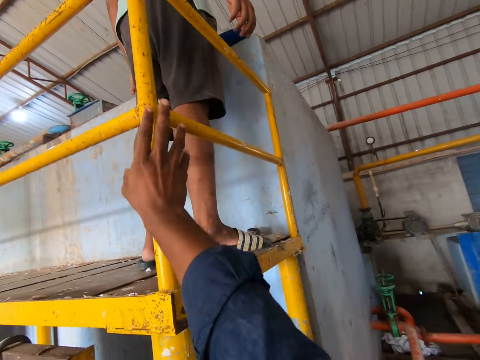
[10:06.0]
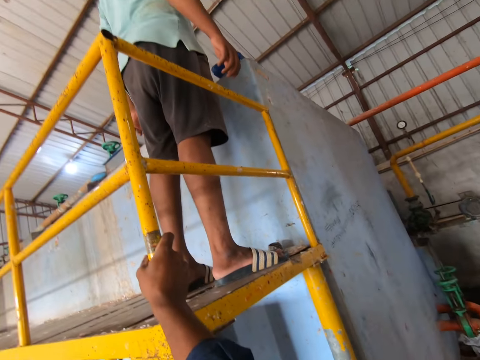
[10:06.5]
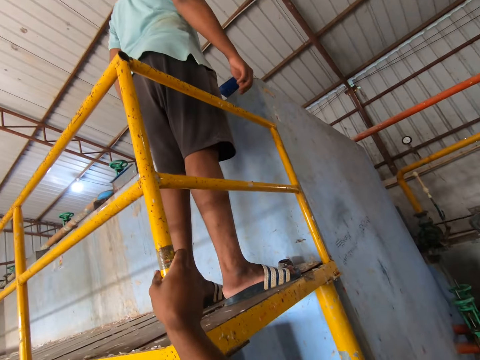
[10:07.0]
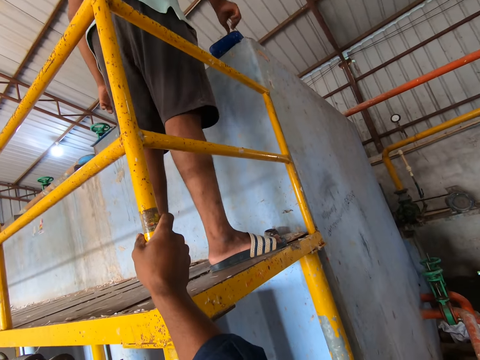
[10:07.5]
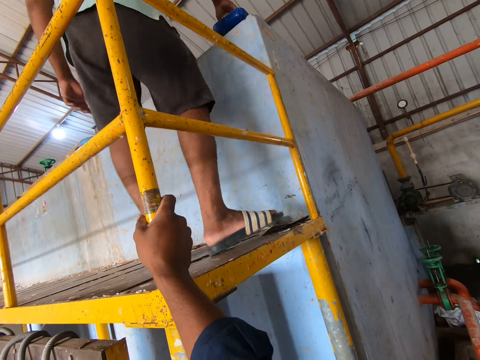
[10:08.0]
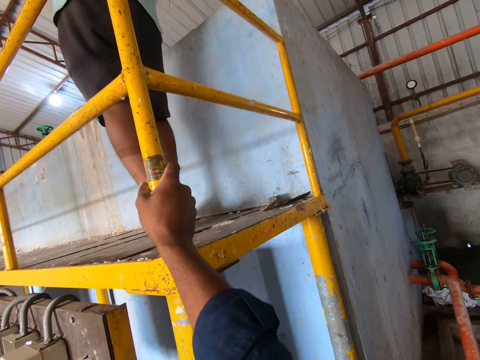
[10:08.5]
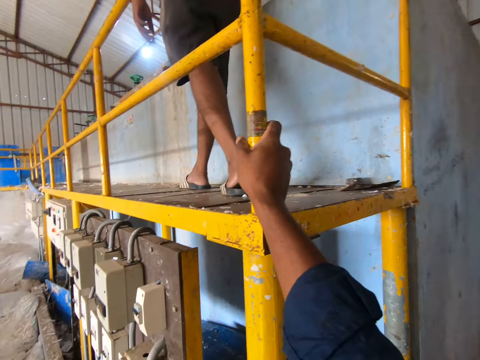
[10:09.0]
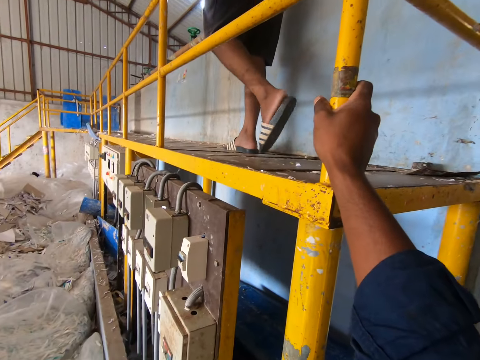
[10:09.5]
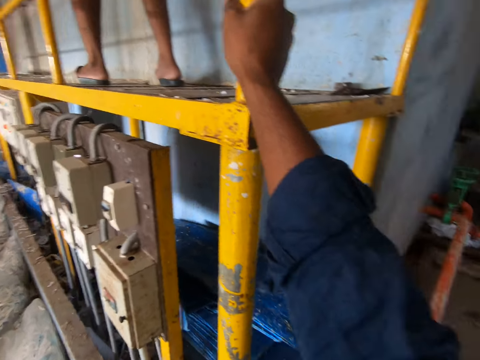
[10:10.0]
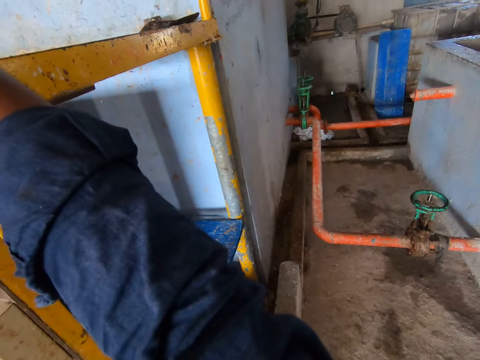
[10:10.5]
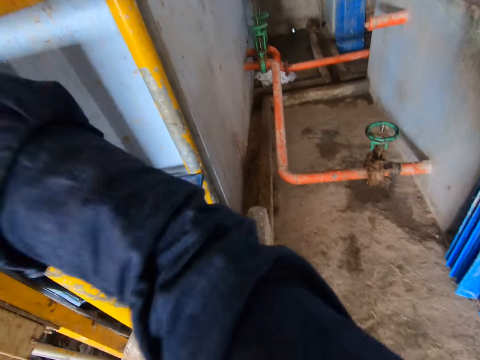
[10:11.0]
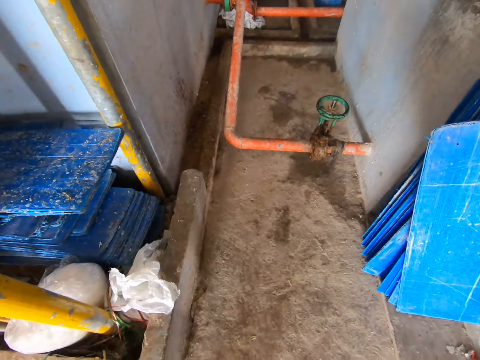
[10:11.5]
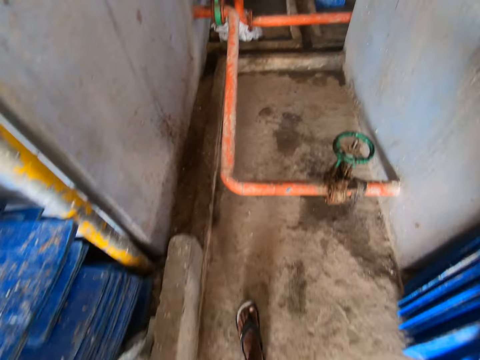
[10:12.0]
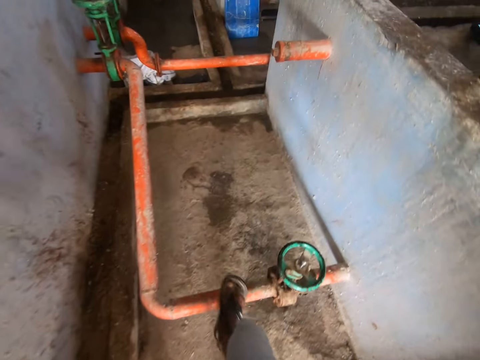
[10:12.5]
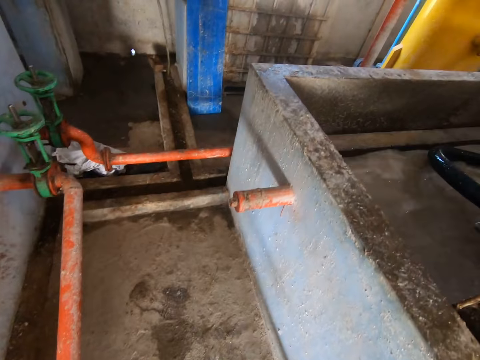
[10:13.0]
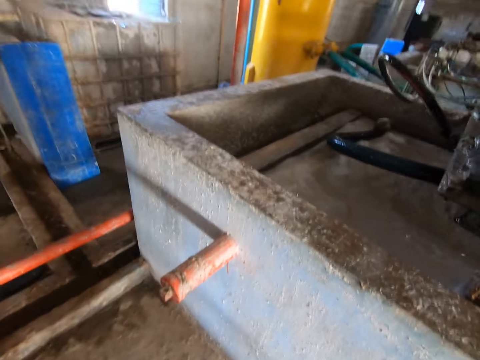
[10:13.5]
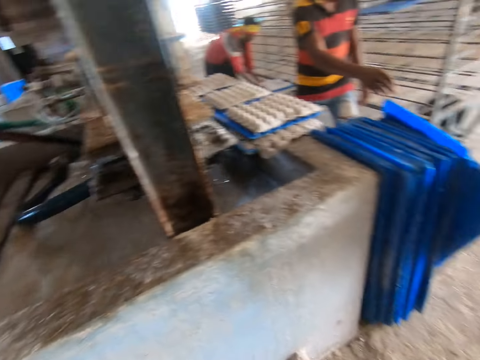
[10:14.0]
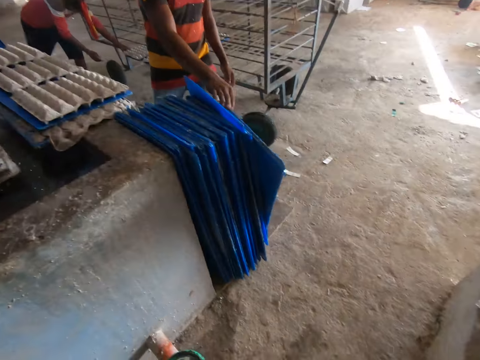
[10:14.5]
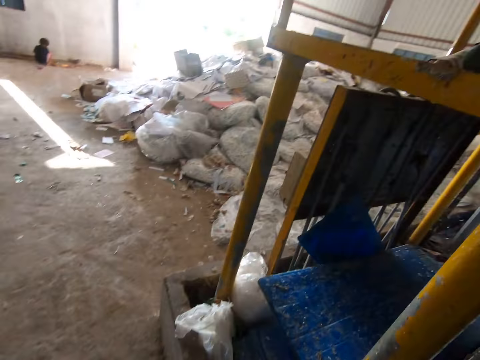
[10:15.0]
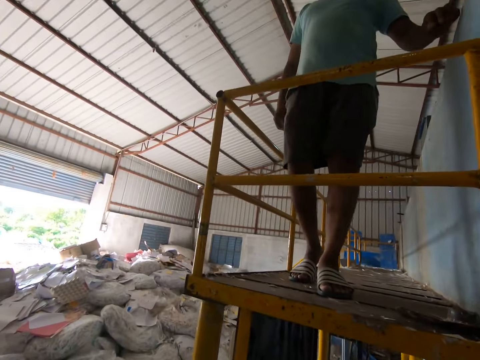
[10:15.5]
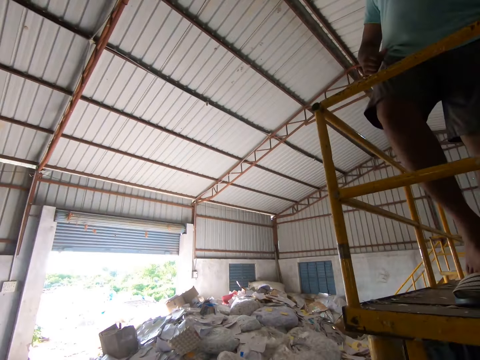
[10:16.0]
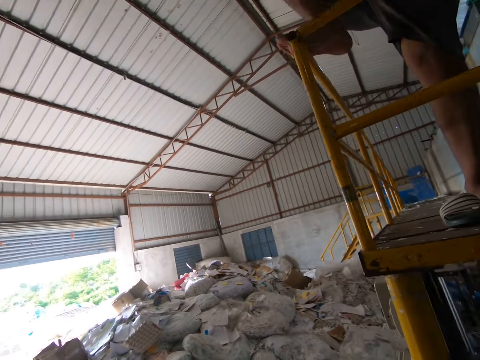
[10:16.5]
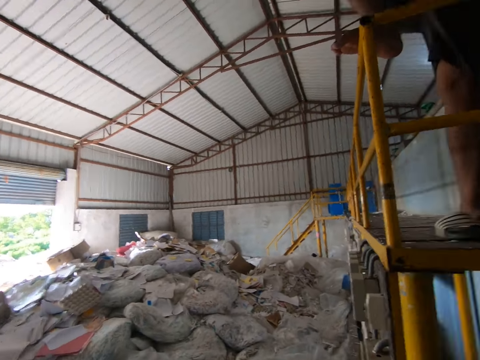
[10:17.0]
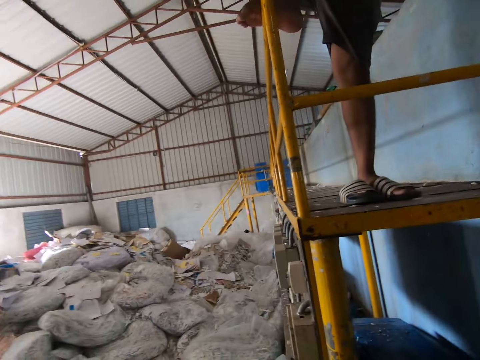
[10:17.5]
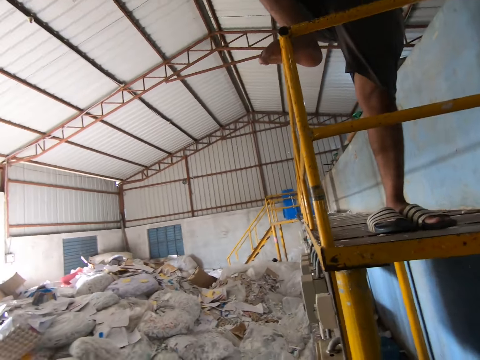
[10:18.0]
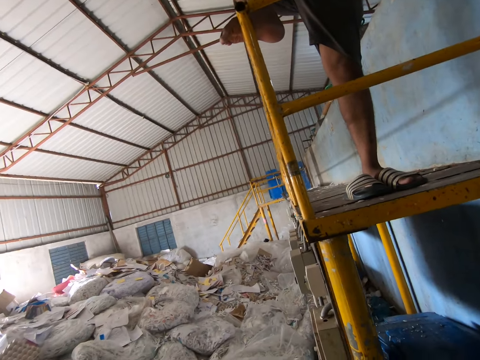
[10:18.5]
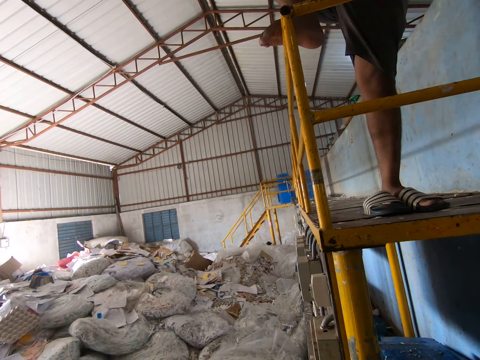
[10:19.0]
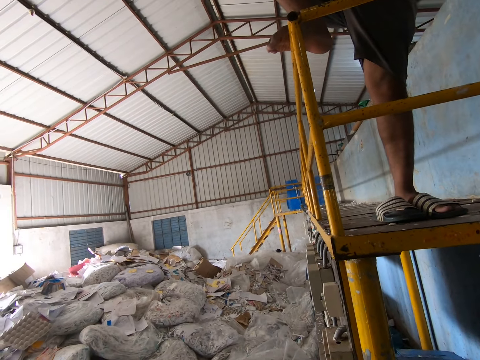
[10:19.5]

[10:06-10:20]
The camera wearer looks around. They move a hand on metal. They look at a man. Another man touches a plastic case on a fourdrinier machine with his right hand. The first man moves on a stand. The camera wearer looks at pipes. They lower a hand. They look at a pipe. They move towards the pipe. They look in a cemented tank. They interact with the other man. Another man puts a tray and a paper crate in the shelf with both hands. Another man takes a tray from the trays on the floor with his right hand. The camera wearer looks at plastic trays. They look at a stand. They look at the first man. They look at raw materials.

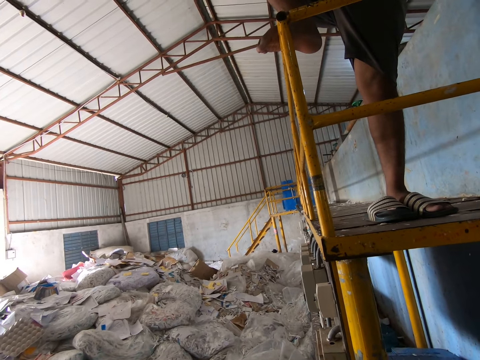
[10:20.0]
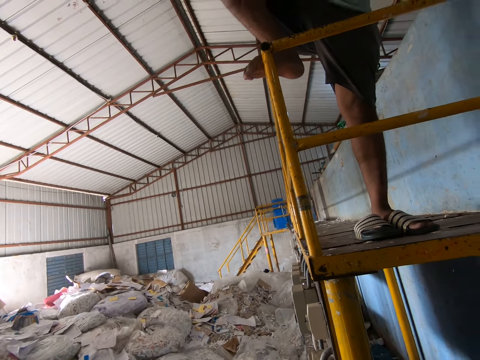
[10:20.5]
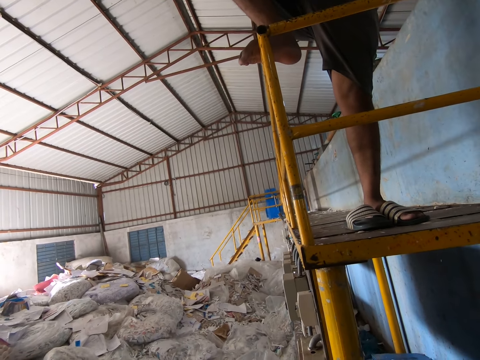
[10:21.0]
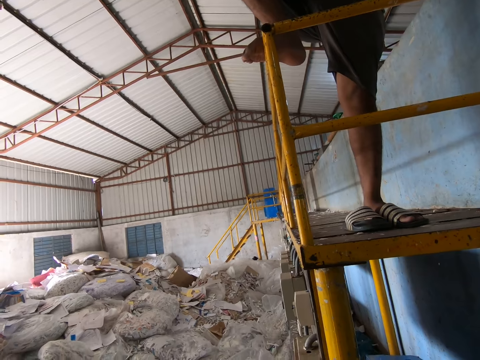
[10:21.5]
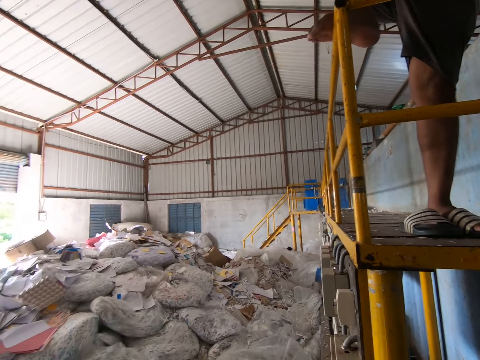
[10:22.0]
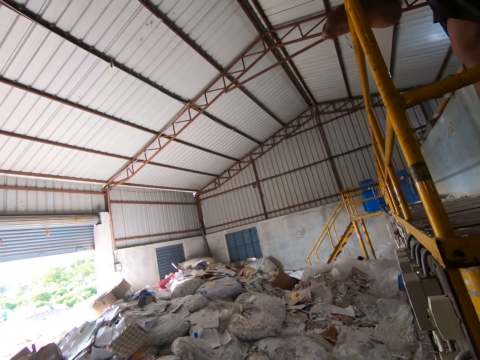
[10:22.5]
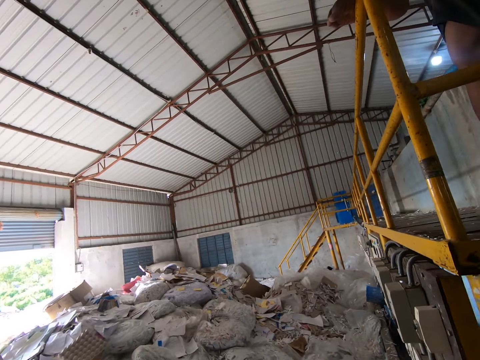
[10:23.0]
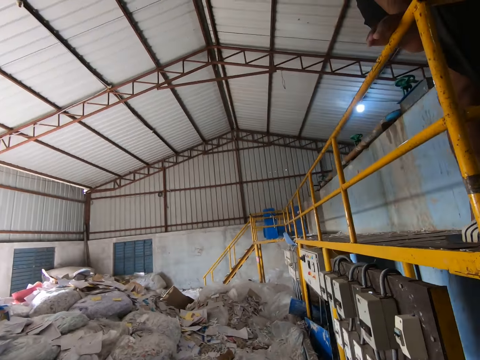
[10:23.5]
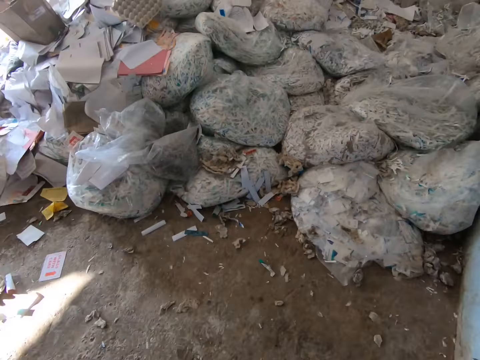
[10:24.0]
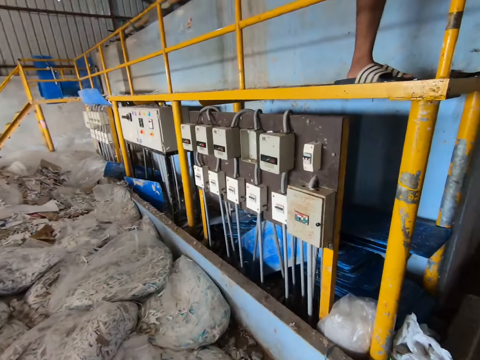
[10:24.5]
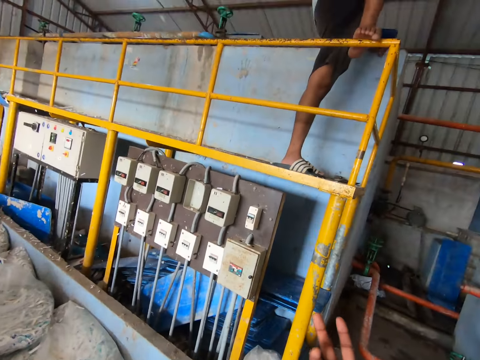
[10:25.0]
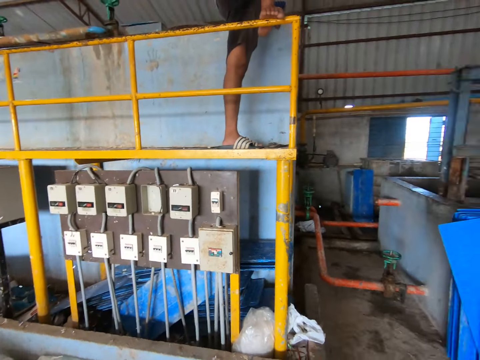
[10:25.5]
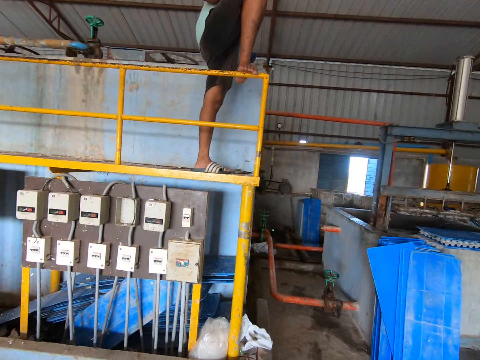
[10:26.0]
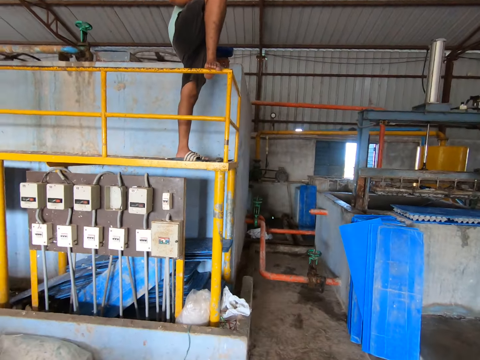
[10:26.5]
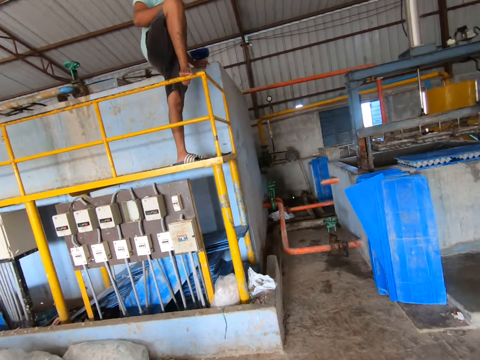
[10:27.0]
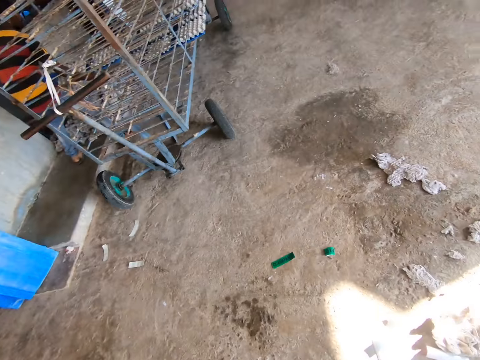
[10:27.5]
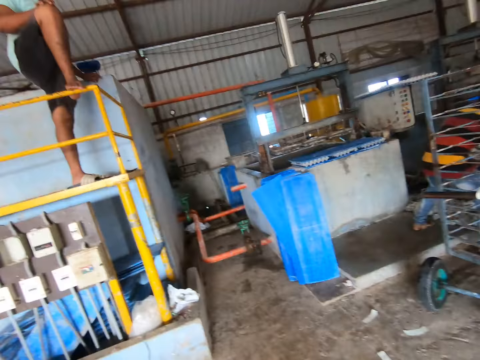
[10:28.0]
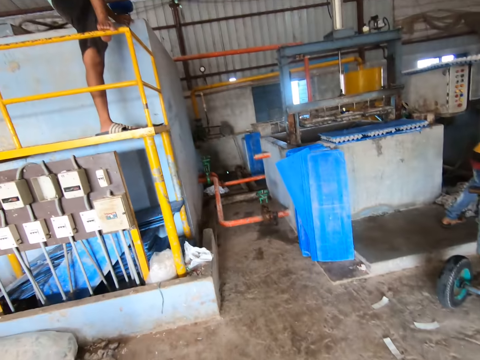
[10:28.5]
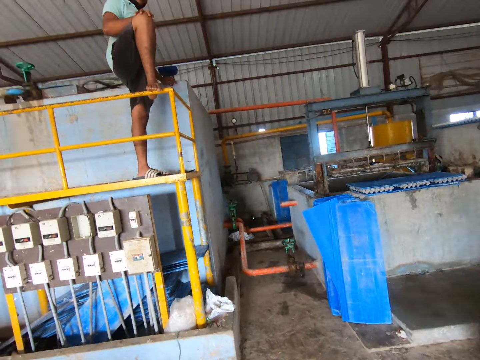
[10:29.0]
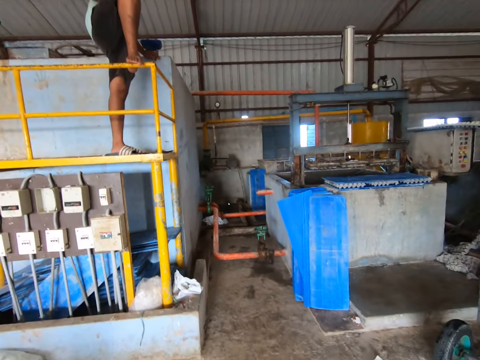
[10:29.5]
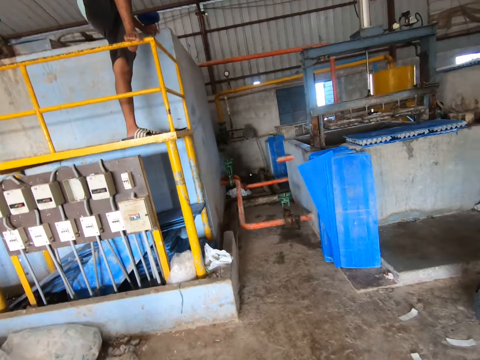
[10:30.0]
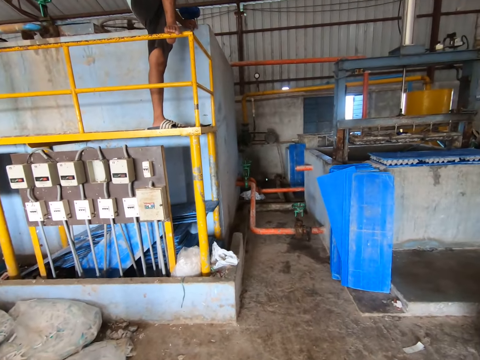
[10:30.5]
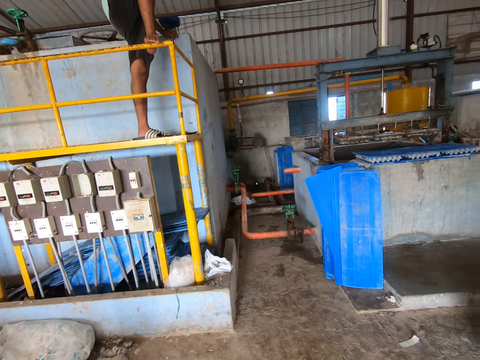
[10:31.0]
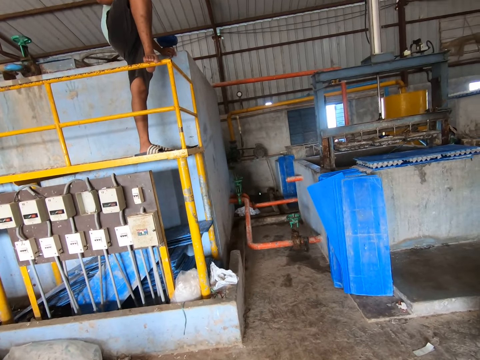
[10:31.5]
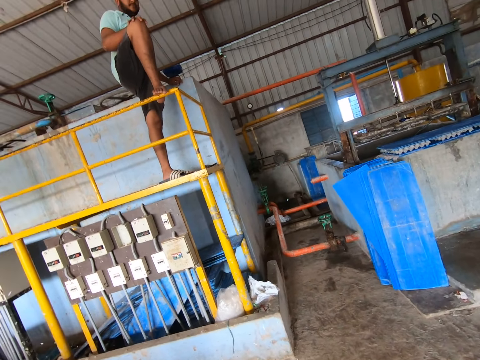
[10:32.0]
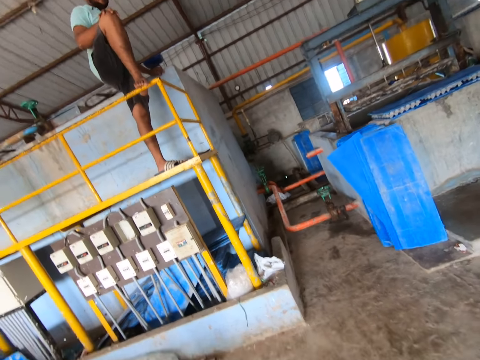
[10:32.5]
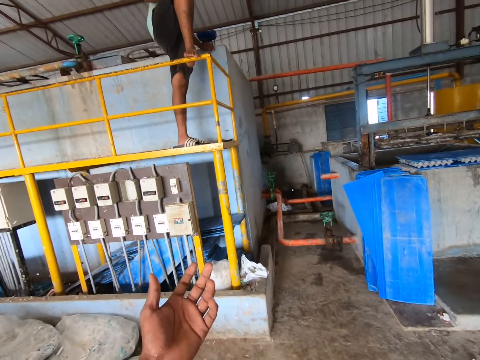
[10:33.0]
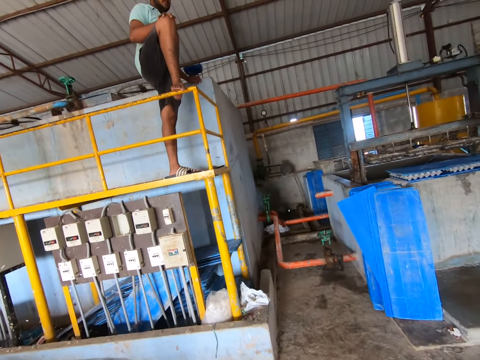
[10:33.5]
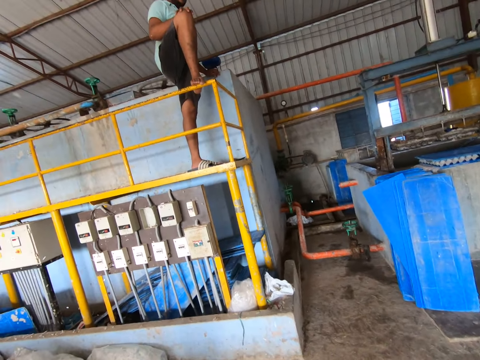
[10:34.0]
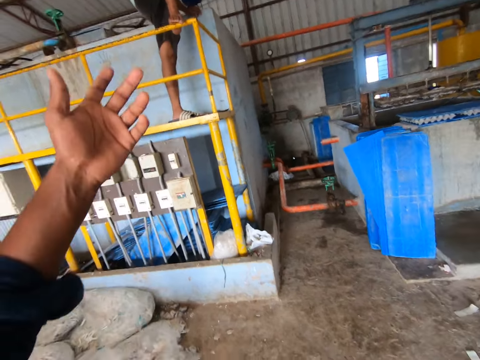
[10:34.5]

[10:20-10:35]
The camera wearer converses with a man. They look at raw materials. They look around. They move a hand. They converse with the man. They look at a movable stand. They look around. They look at the man. They move a hand. They converse with the man.
